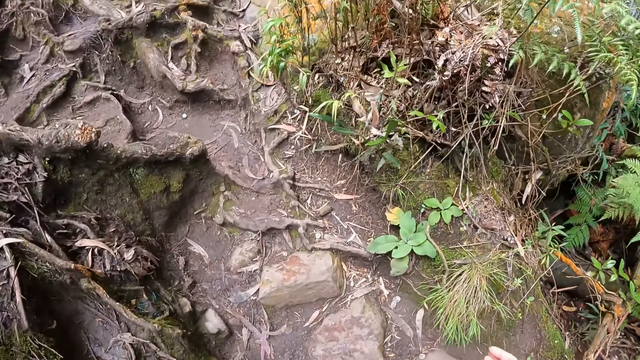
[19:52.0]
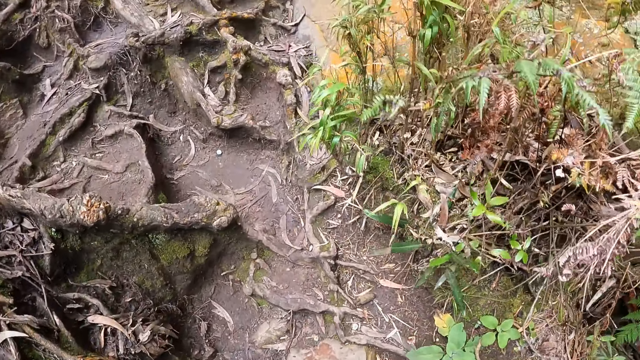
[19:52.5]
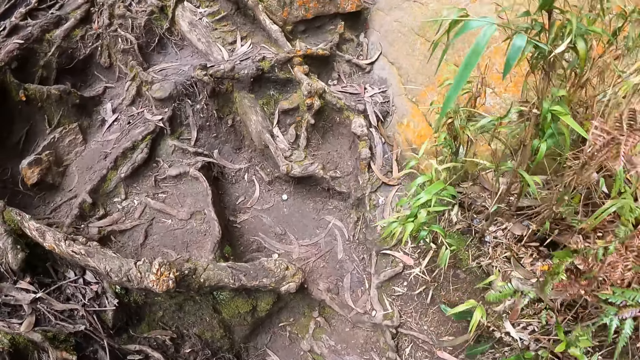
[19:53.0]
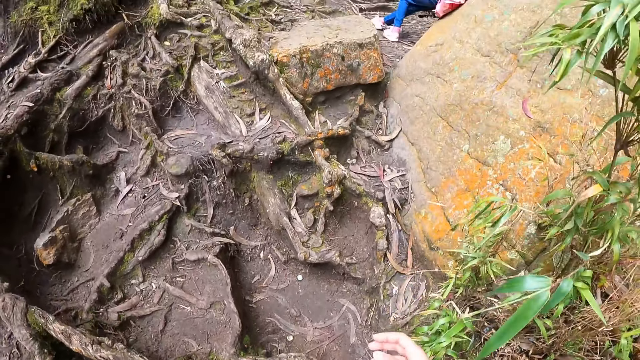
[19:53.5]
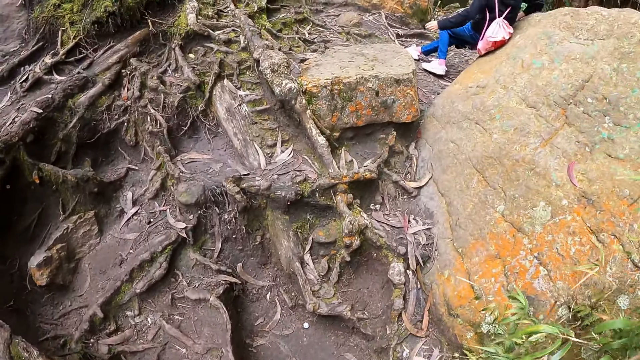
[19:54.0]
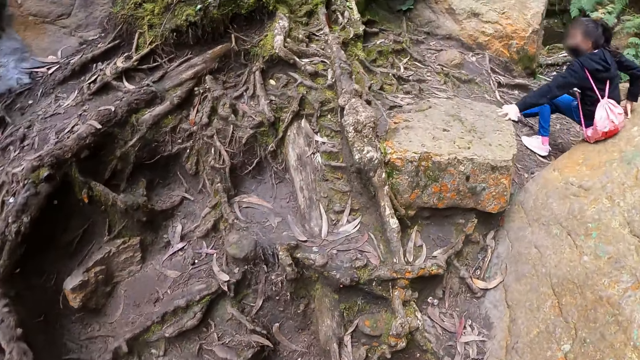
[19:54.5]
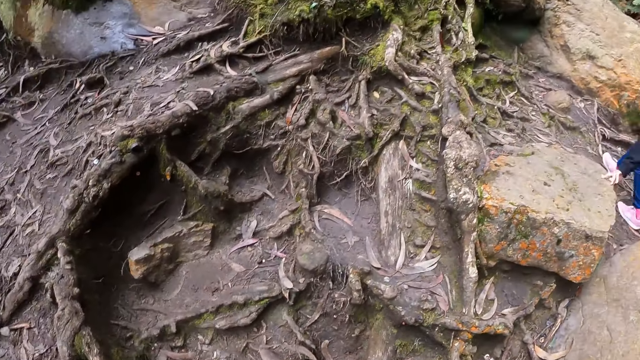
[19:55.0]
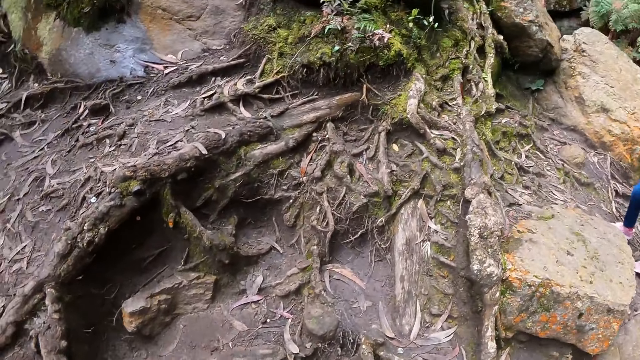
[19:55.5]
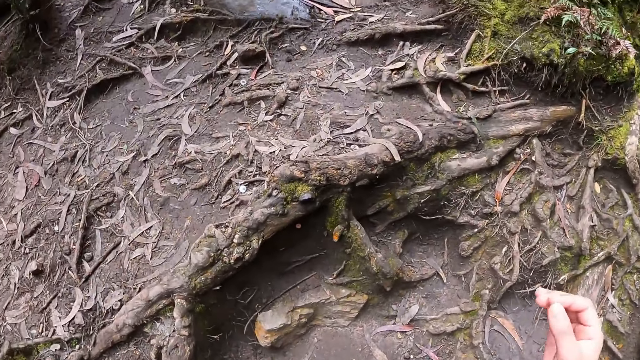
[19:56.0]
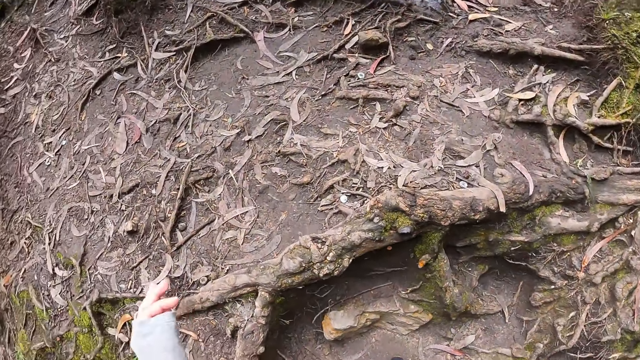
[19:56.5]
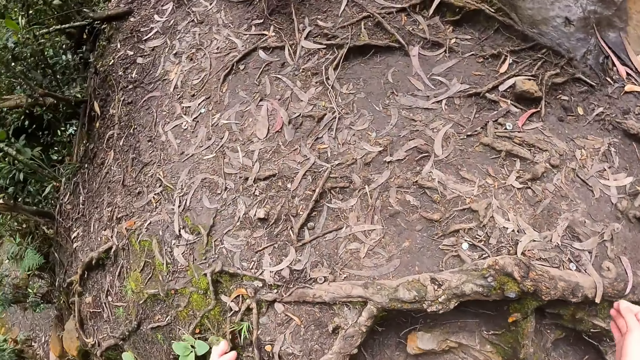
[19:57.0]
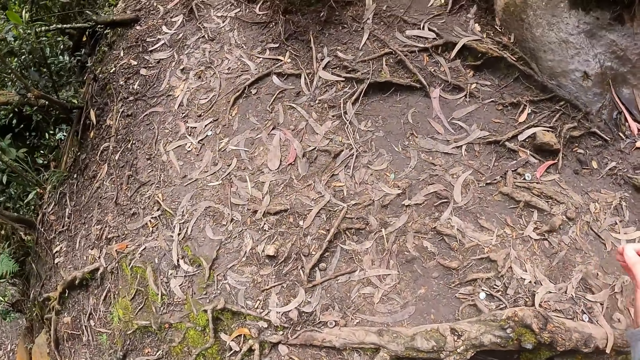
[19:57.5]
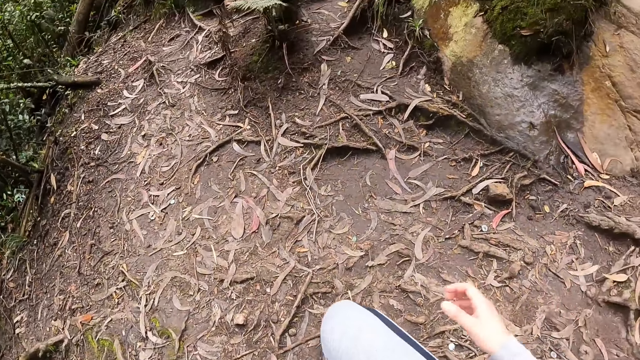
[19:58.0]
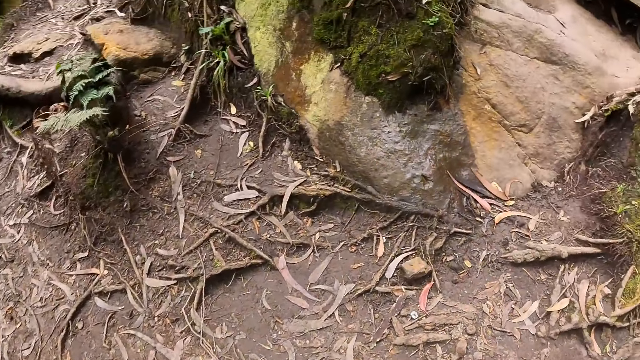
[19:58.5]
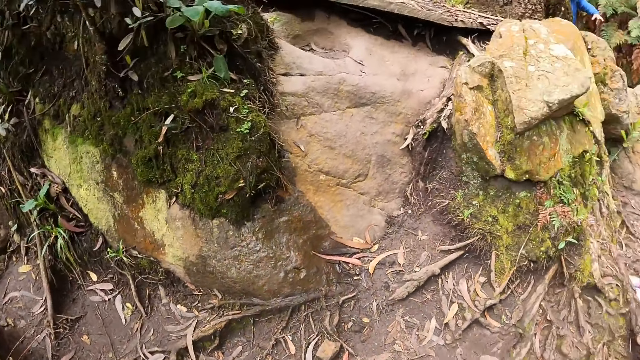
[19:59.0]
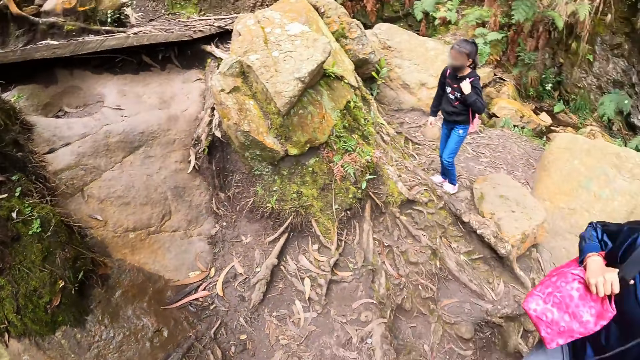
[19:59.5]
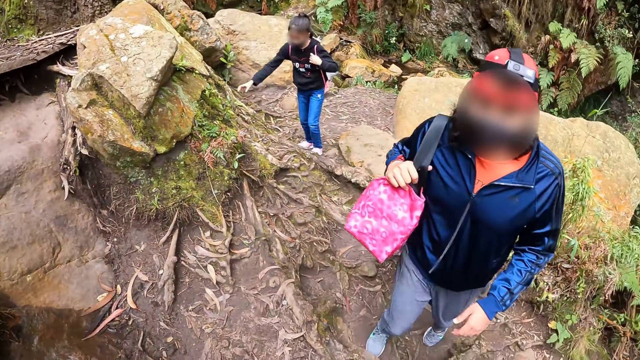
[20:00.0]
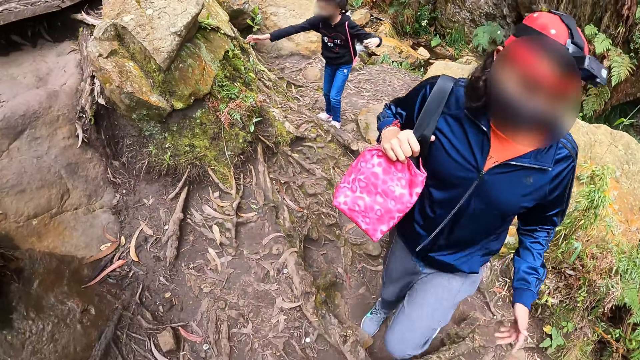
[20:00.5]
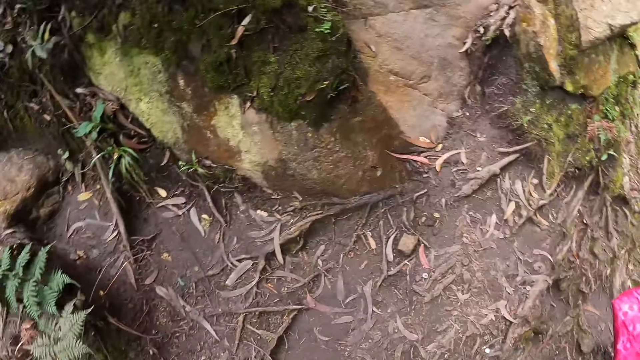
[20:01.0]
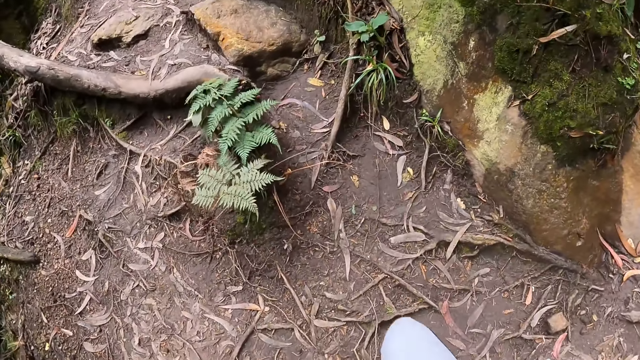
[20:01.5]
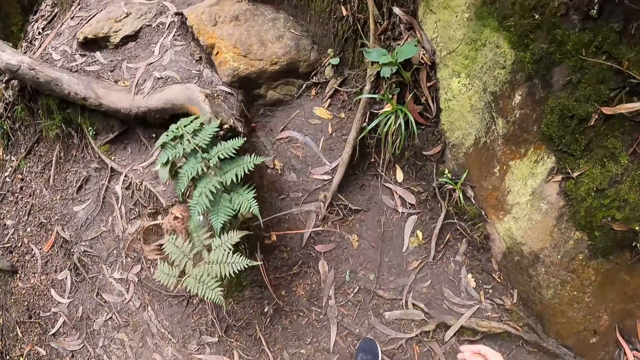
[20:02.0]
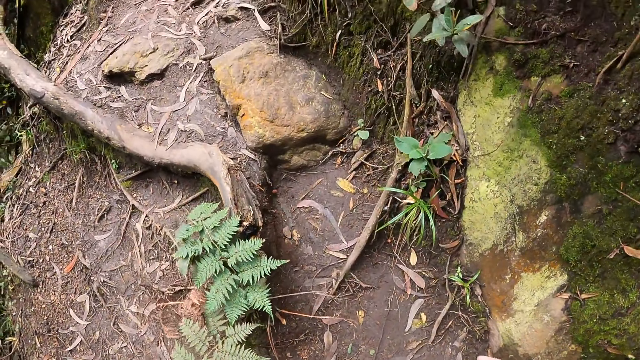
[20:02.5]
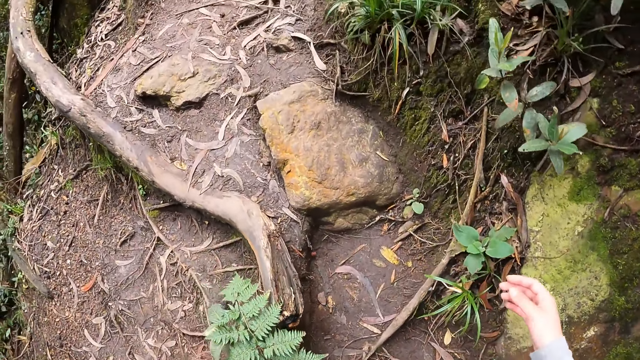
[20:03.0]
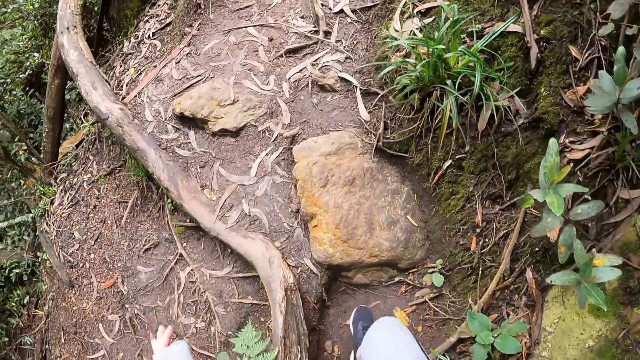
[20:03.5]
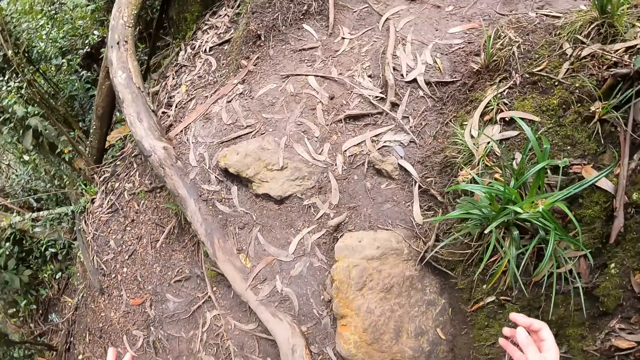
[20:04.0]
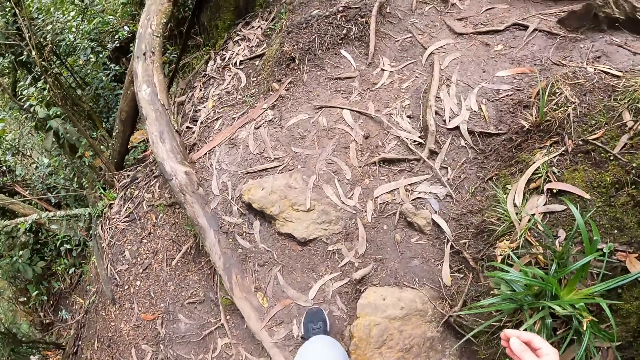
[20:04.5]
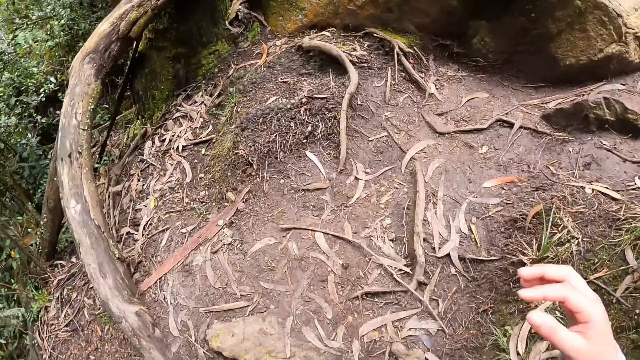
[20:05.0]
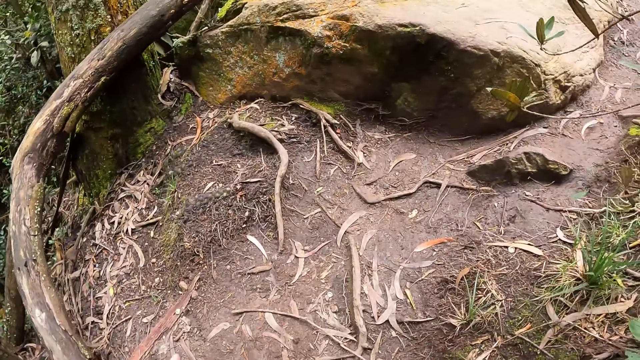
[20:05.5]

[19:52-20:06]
The camera wearer climbs up a trail. The woman interacts with the camera wearer.

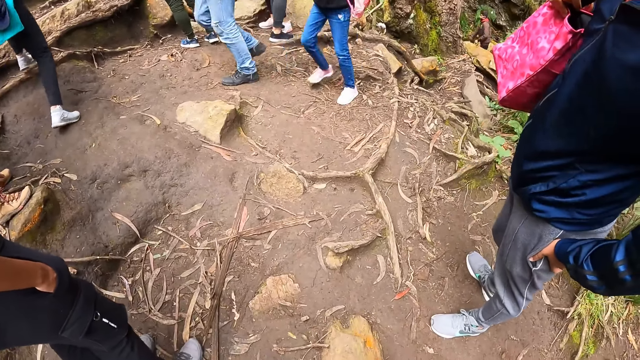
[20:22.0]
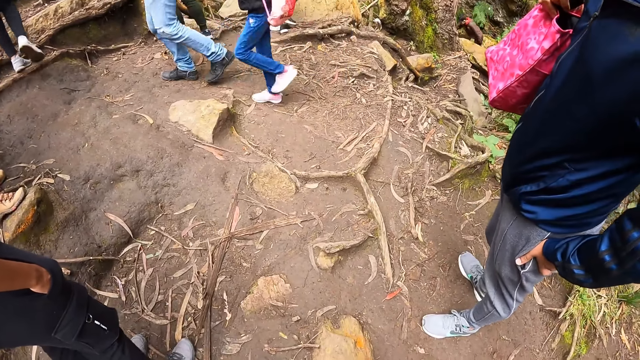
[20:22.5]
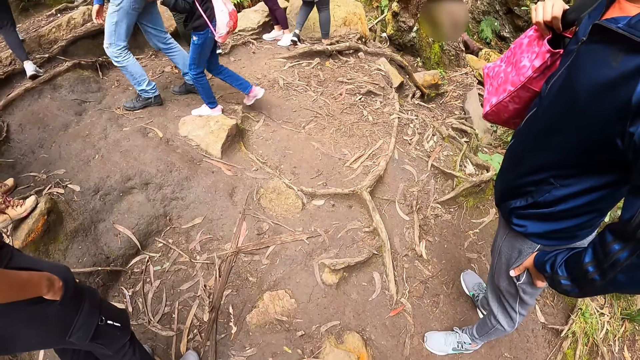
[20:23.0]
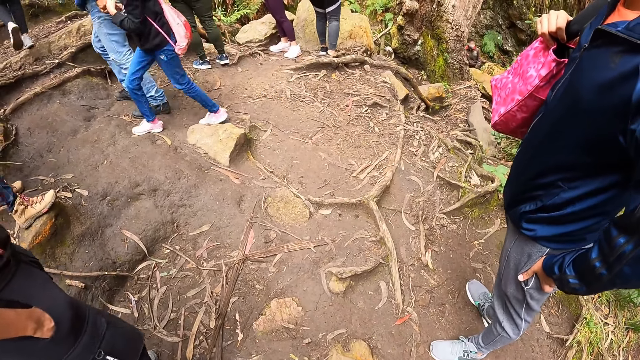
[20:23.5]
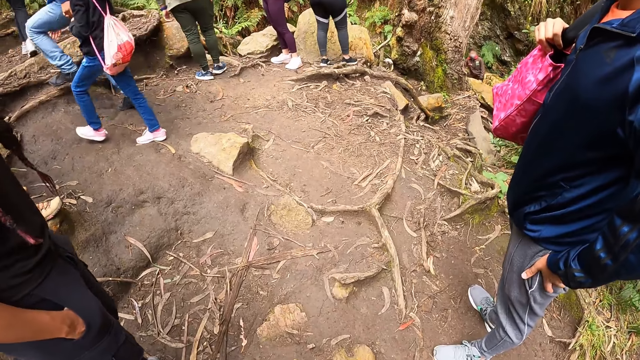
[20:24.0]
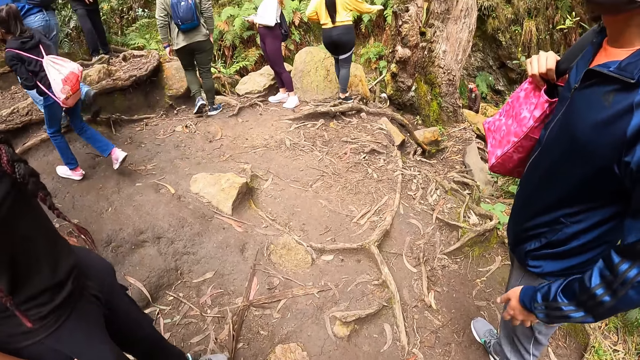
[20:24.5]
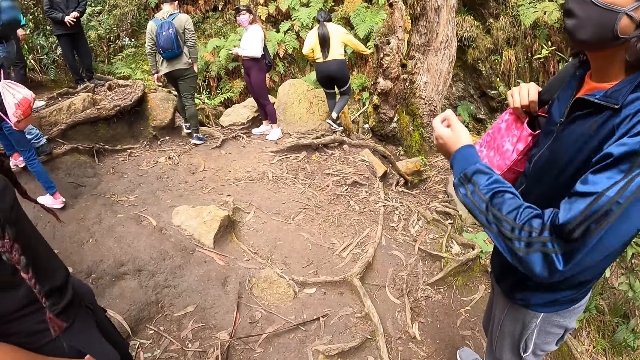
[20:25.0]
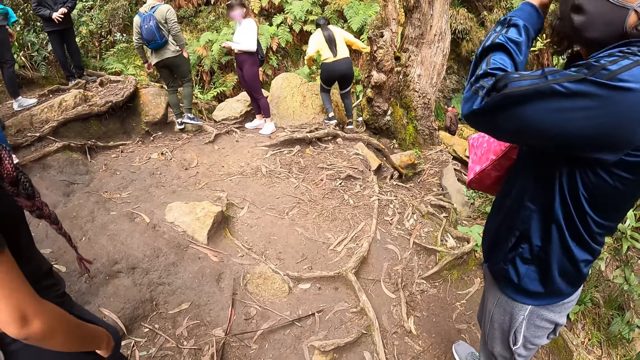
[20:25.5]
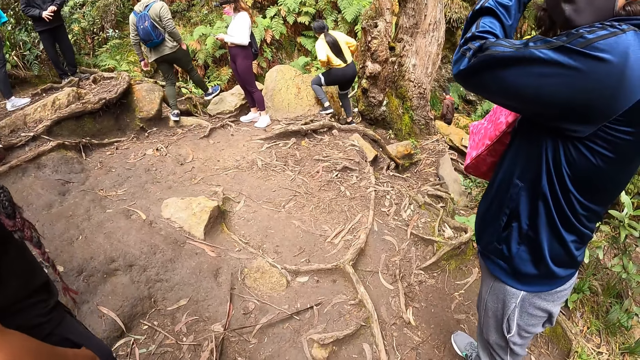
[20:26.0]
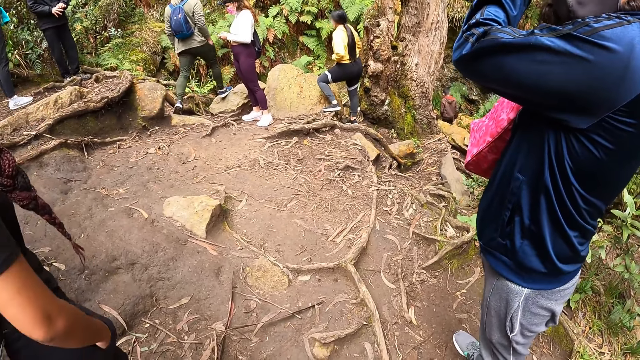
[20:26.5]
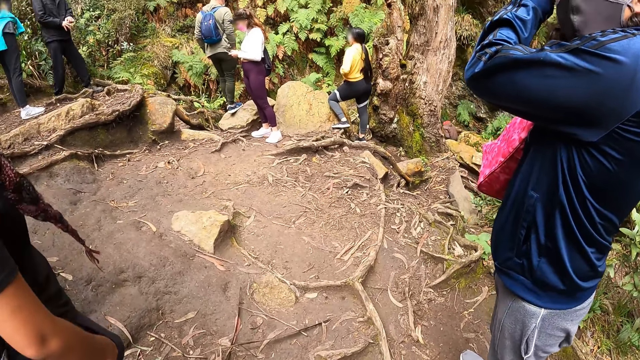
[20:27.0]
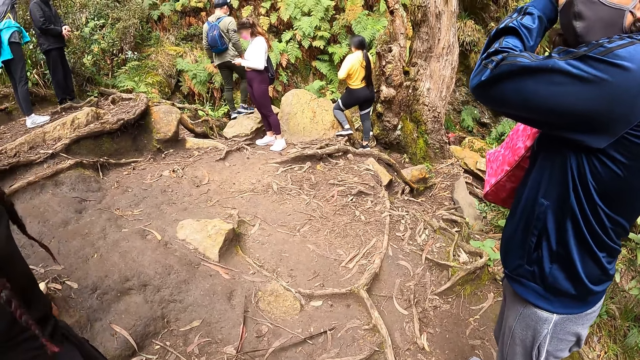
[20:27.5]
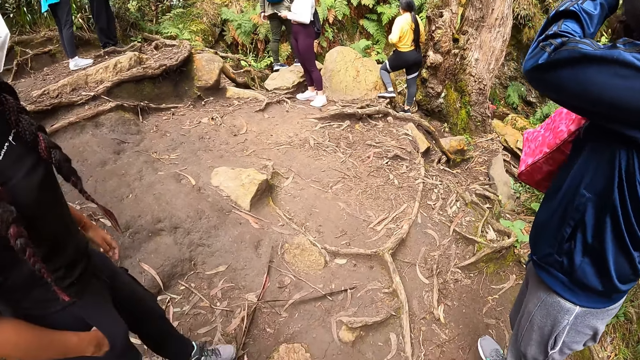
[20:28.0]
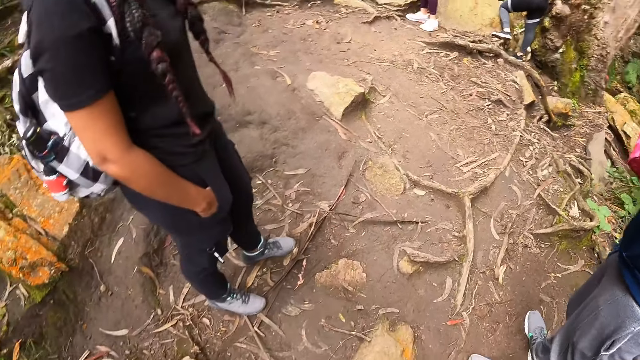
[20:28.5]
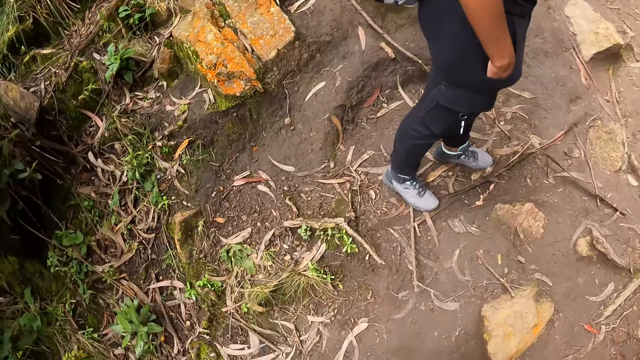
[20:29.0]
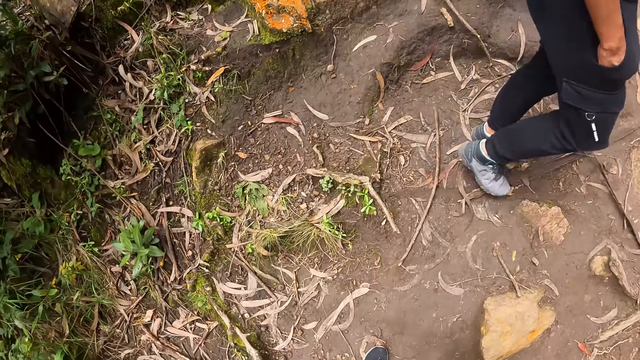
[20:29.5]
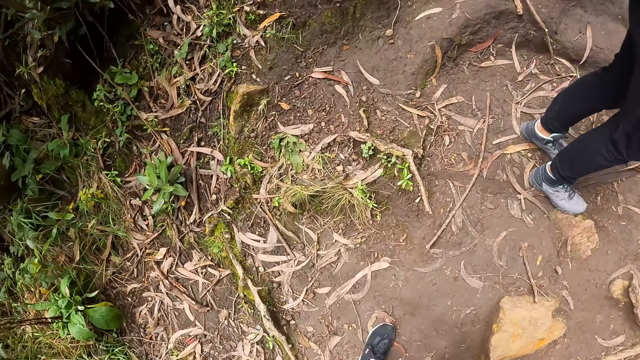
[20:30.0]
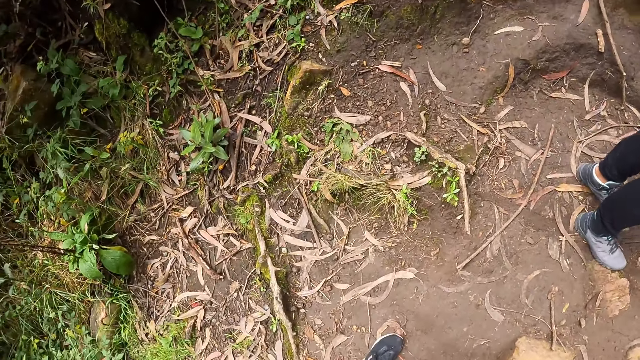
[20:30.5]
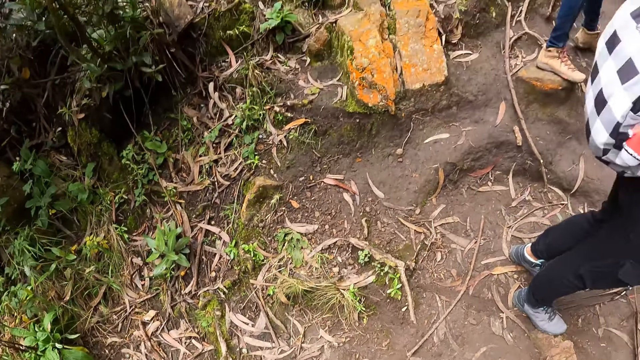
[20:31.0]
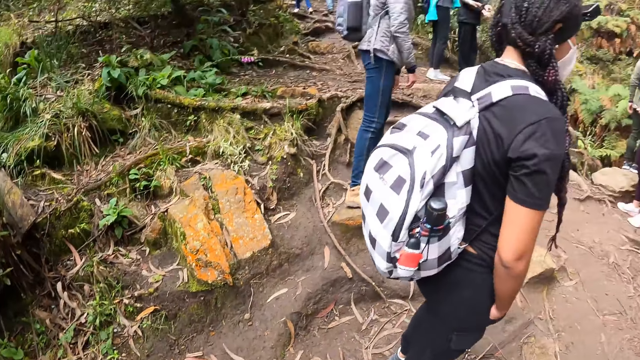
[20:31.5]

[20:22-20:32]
The camera wearer stands. They look around.
